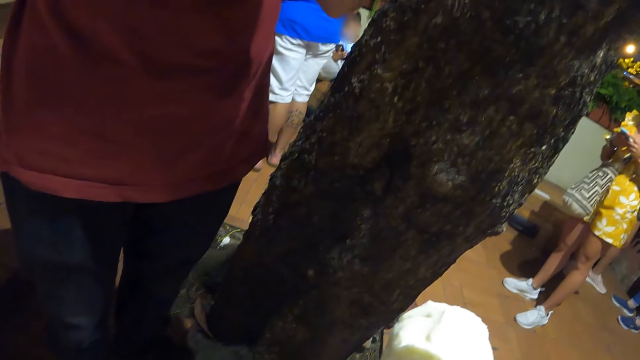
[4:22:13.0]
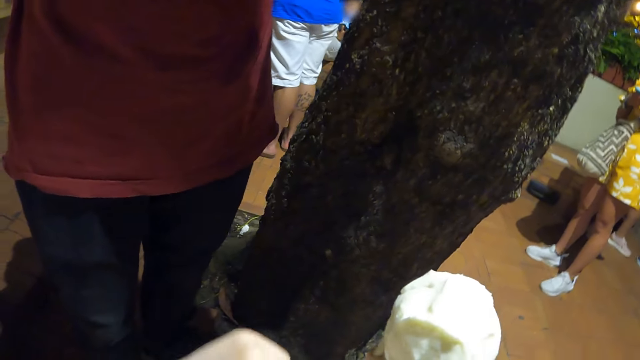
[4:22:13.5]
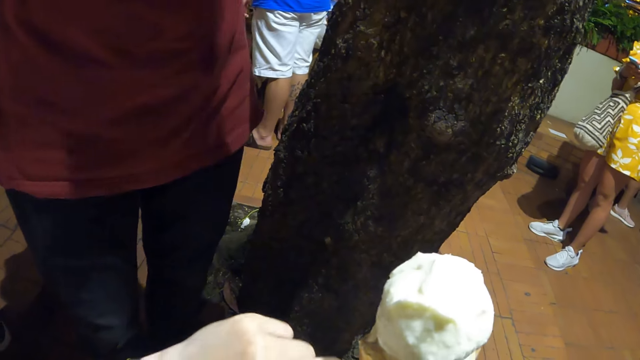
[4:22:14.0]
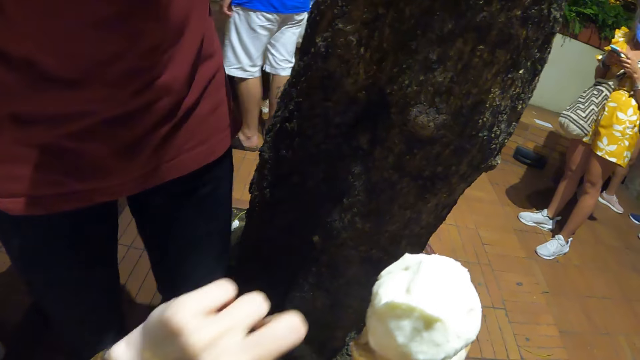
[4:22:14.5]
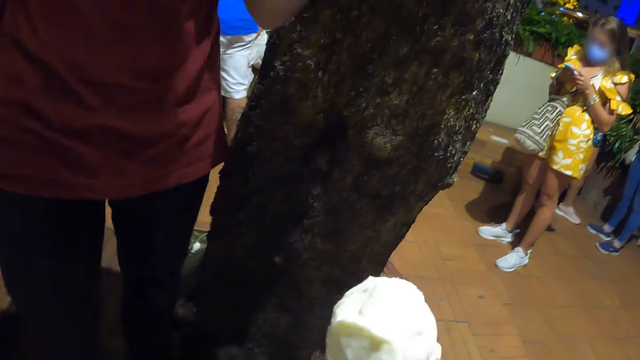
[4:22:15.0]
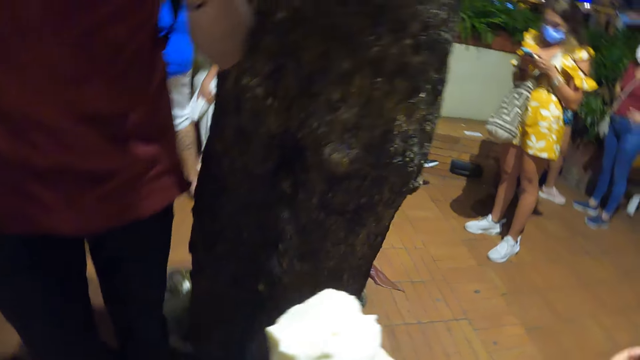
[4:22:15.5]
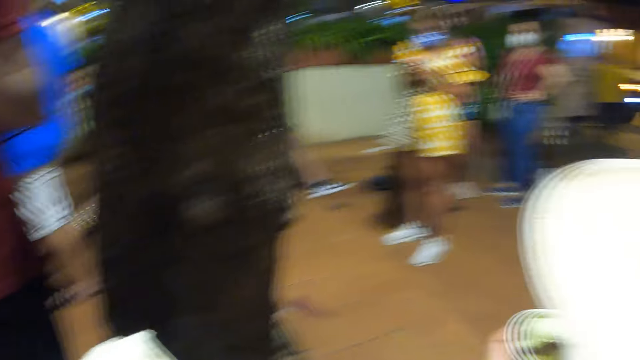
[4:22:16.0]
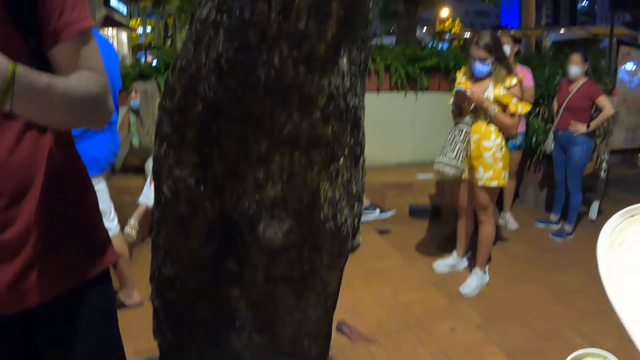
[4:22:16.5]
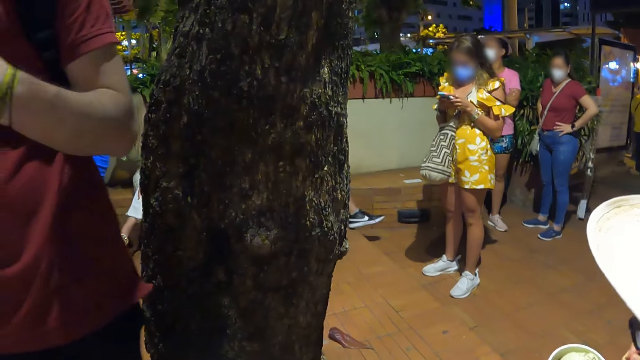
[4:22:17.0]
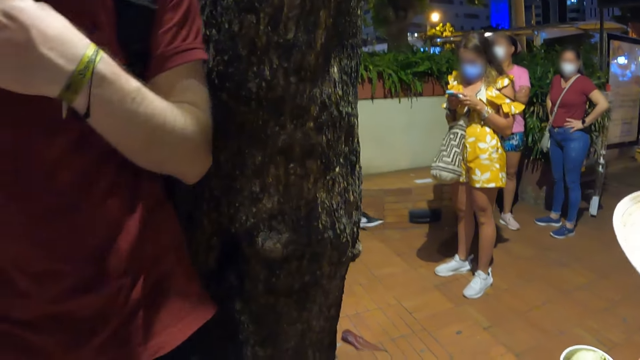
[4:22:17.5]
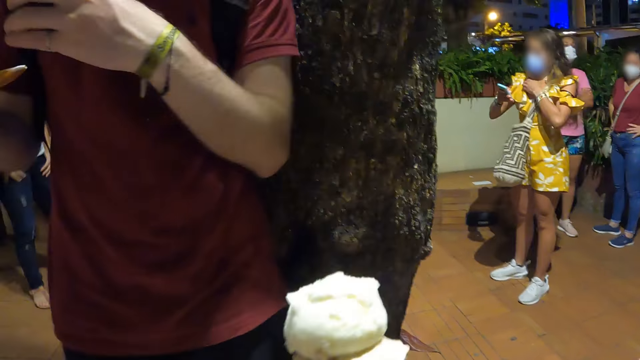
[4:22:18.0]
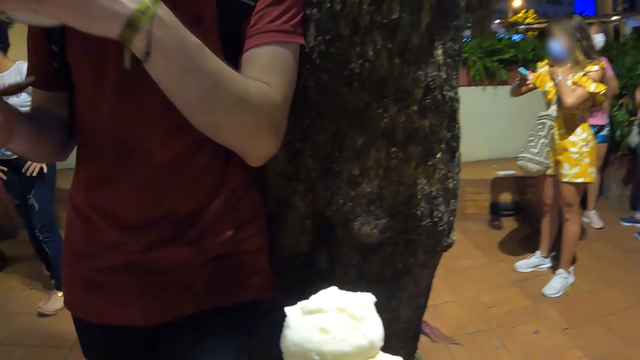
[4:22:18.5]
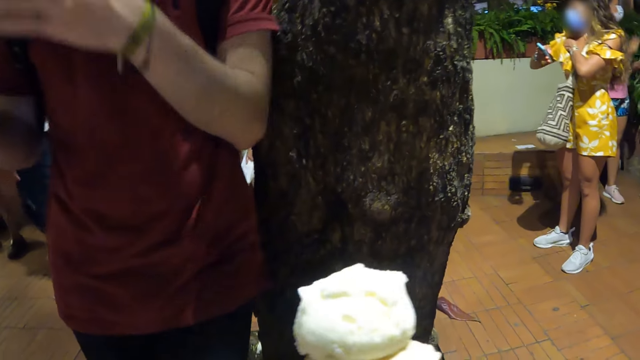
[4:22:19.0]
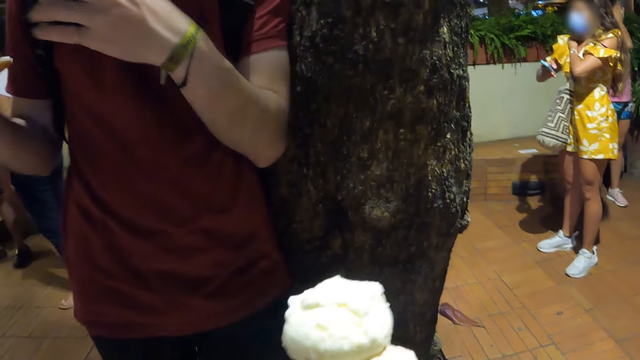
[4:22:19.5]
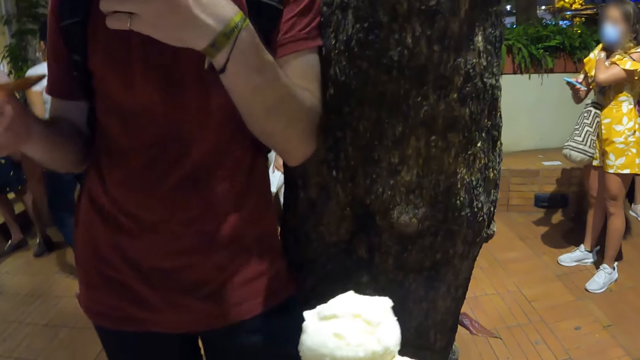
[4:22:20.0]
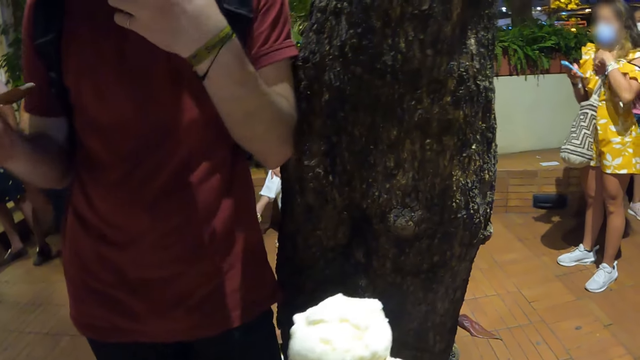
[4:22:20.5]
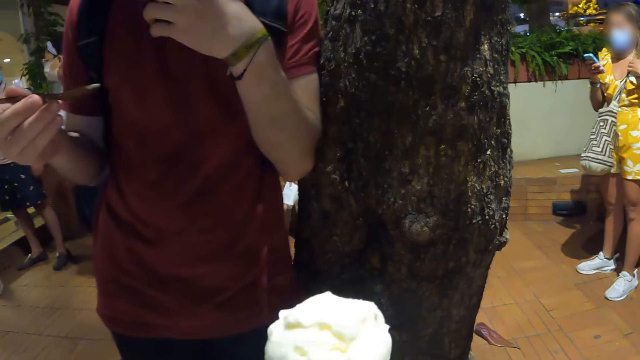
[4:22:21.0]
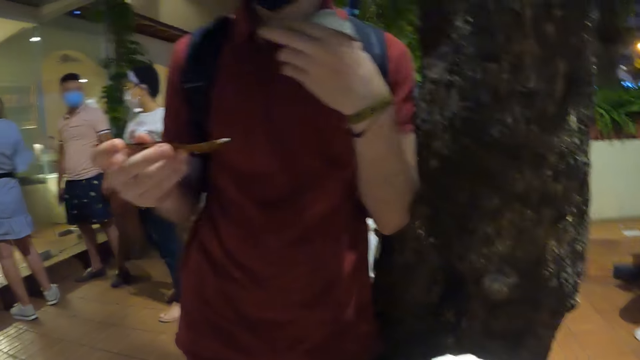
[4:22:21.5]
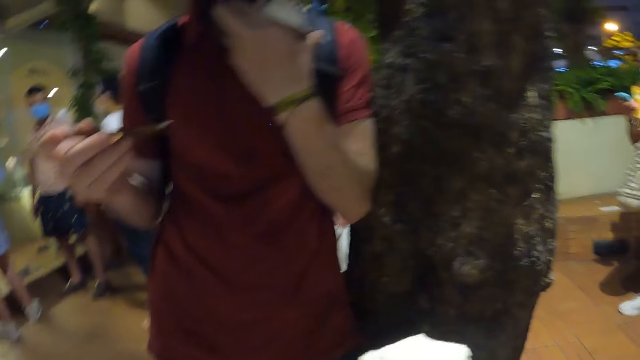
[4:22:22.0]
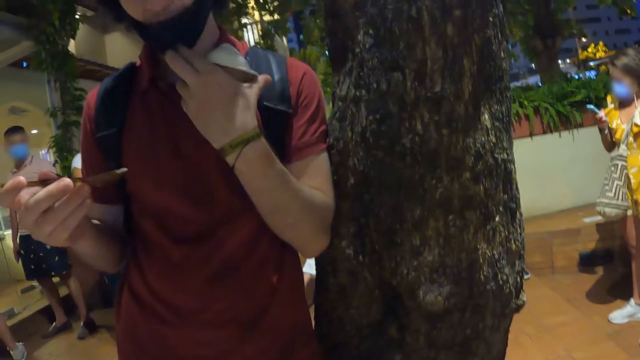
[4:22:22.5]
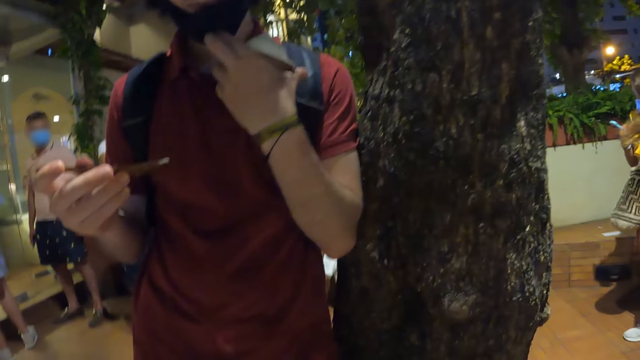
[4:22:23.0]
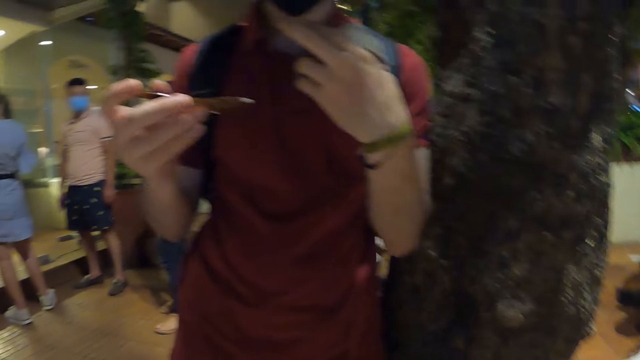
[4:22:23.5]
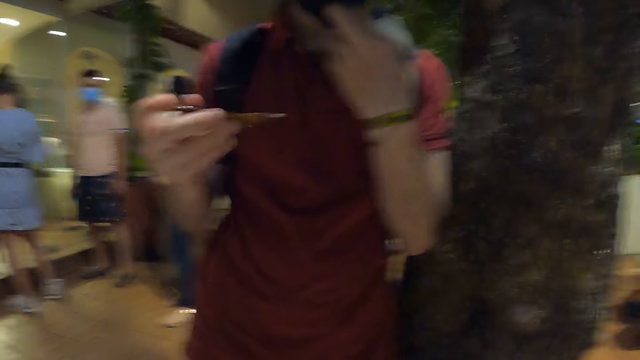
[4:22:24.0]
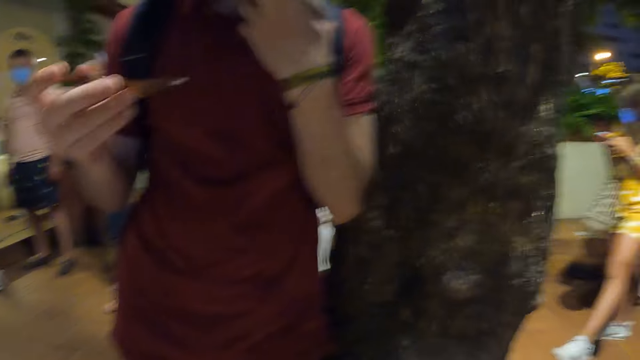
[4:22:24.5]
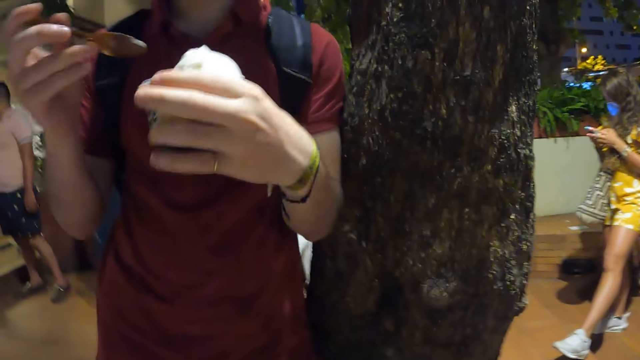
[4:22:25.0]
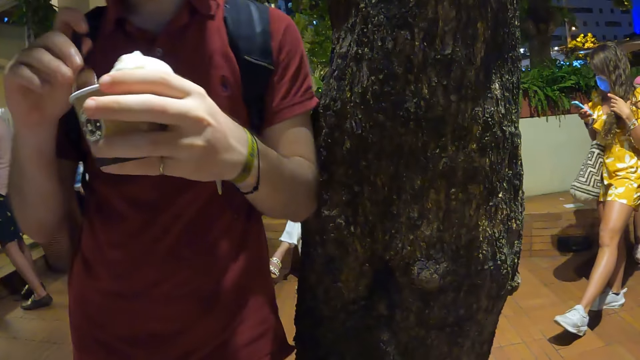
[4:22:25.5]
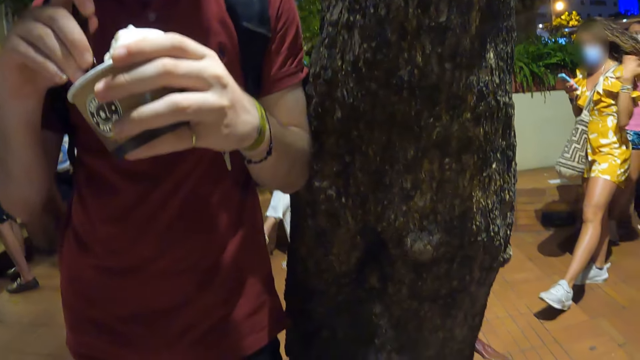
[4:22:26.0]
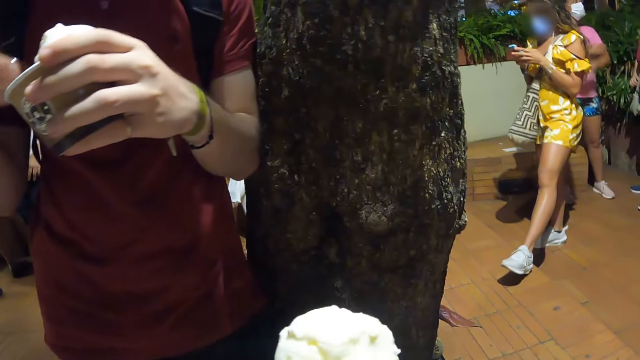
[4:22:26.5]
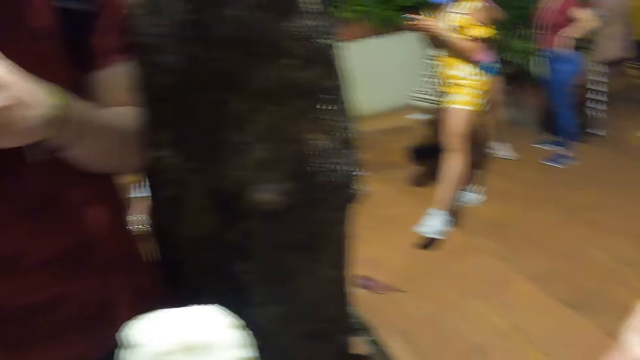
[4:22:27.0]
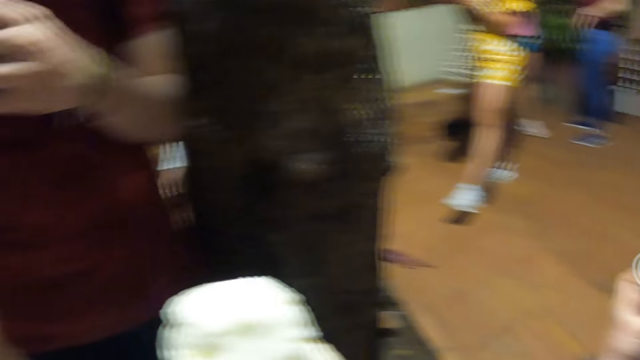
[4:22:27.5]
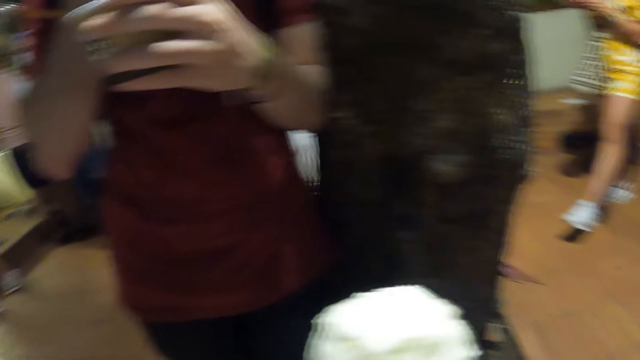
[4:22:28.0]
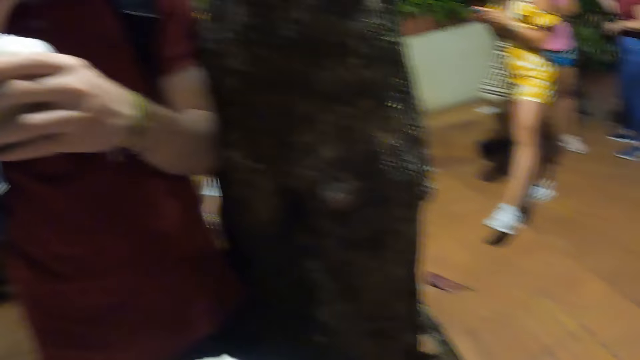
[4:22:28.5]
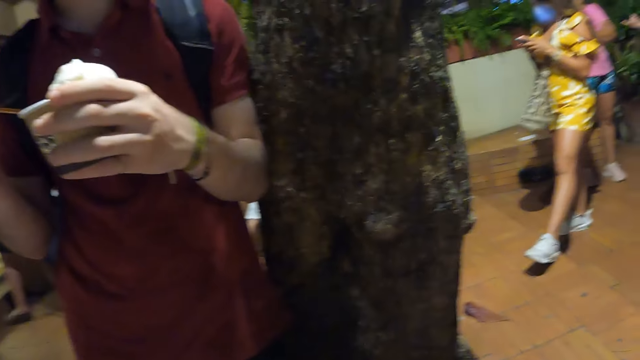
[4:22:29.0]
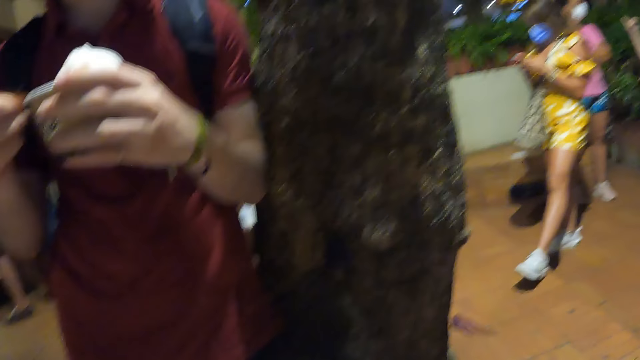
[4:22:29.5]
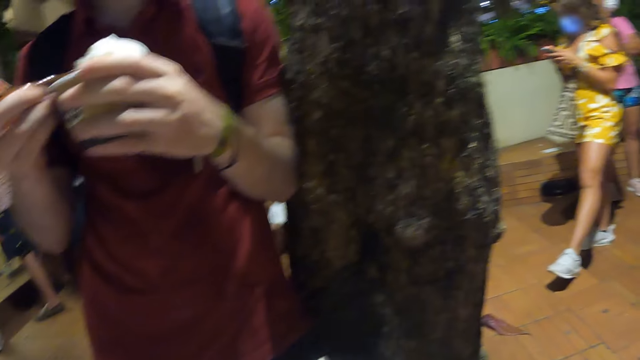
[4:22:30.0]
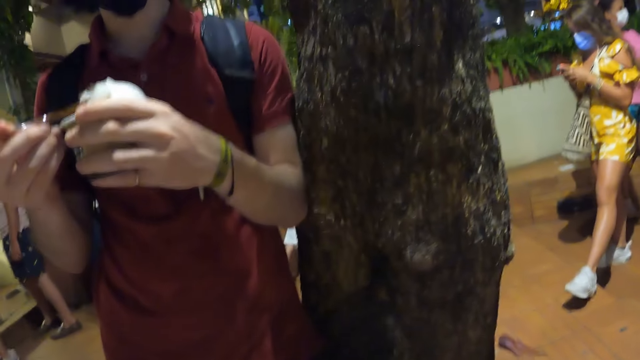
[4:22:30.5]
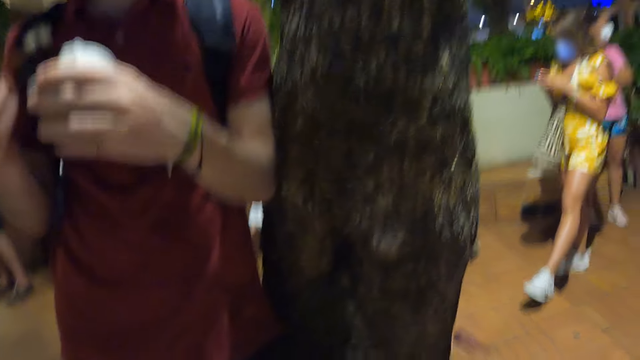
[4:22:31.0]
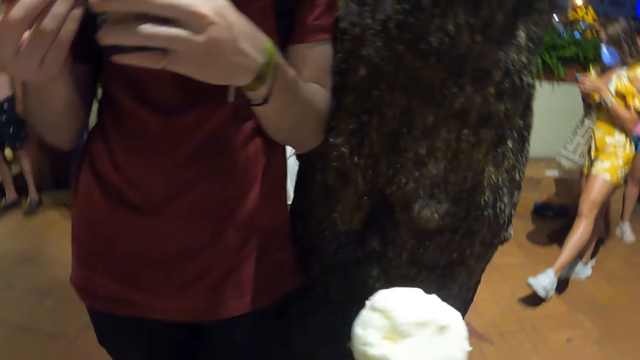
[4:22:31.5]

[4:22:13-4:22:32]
The camera wearer checks the ice cream. A man eats an ice cream.

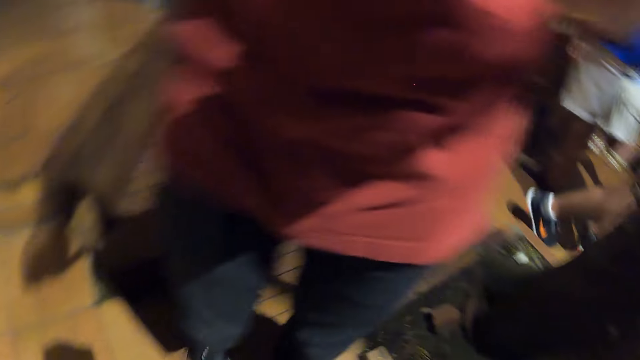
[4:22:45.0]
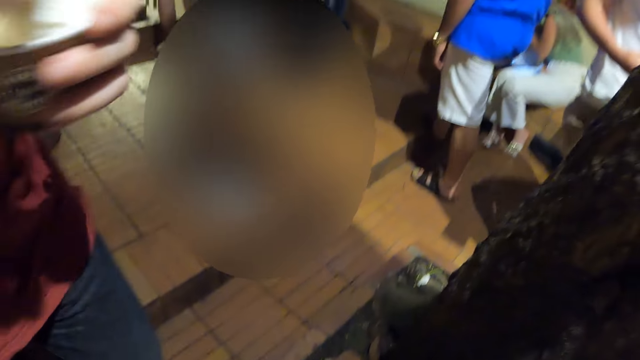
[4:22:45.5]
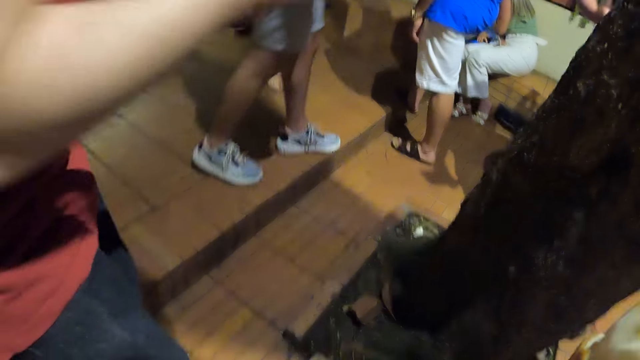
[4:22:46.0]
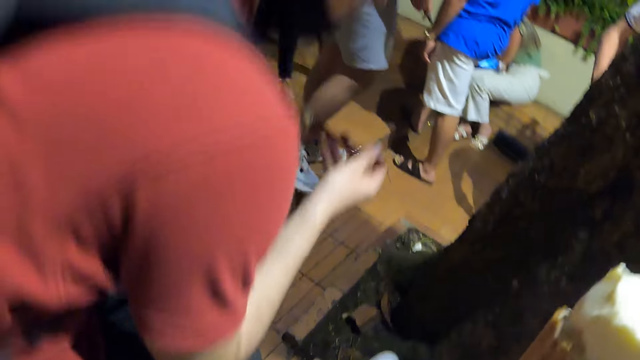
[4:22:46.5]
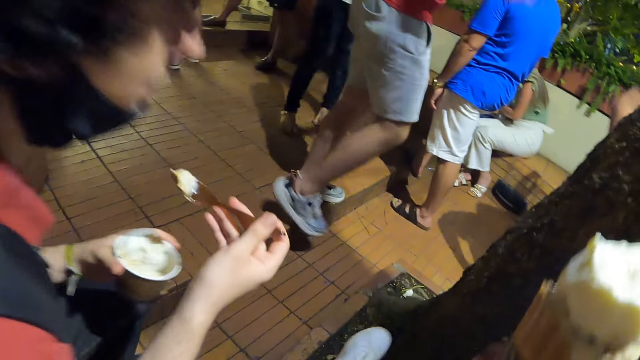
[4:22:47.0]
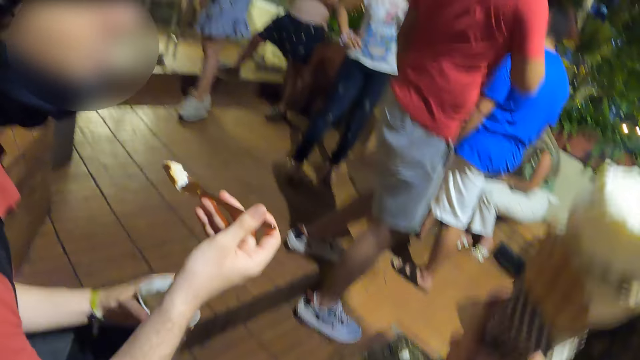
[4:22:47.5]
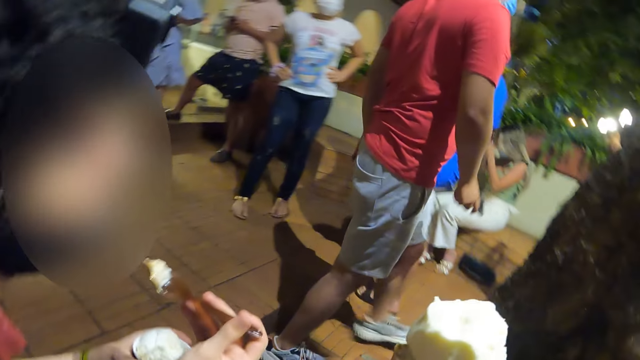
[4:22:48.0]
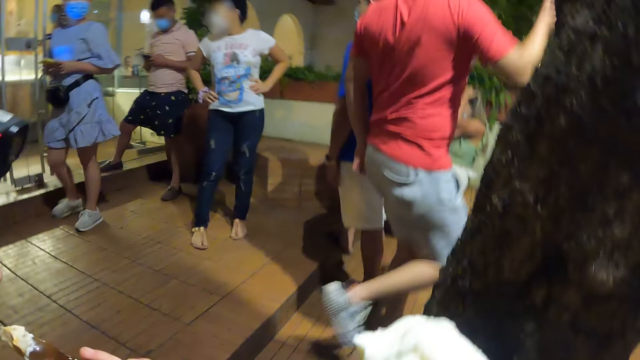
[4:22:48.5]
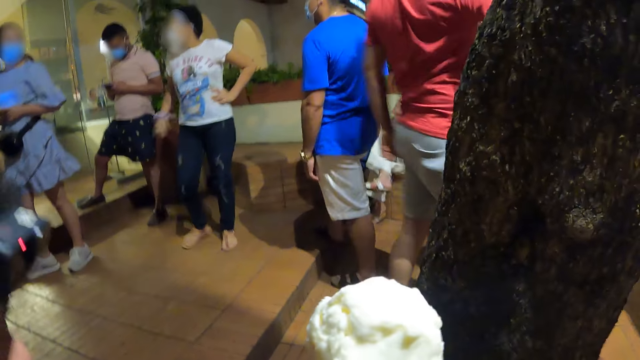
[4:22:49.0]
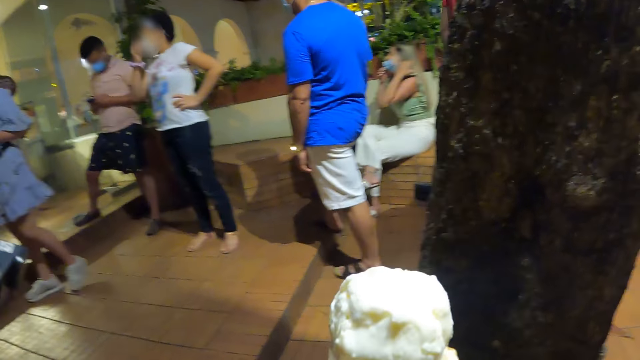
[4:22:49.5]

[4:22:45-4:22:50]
A man sits down.
